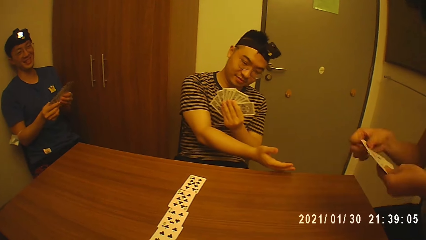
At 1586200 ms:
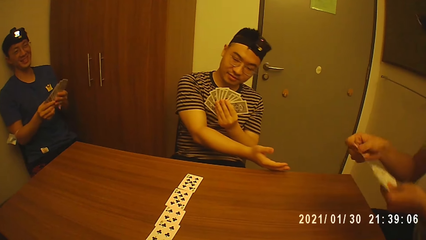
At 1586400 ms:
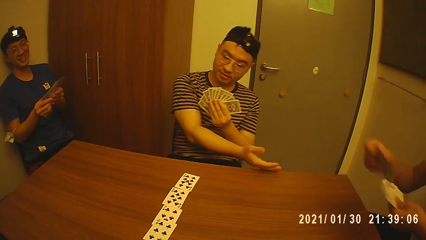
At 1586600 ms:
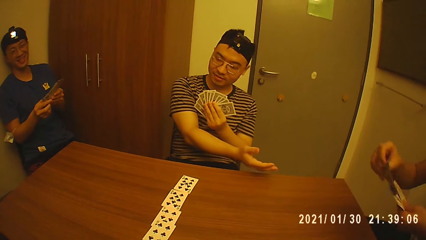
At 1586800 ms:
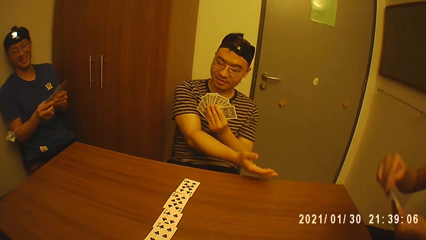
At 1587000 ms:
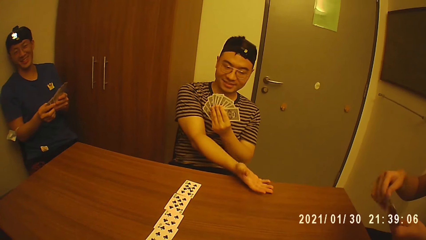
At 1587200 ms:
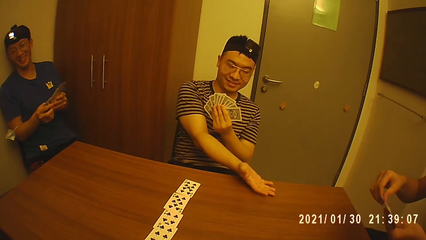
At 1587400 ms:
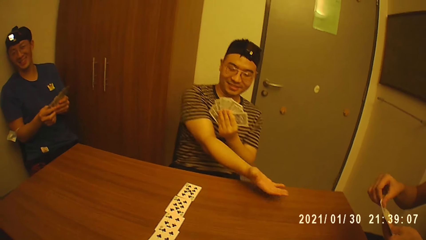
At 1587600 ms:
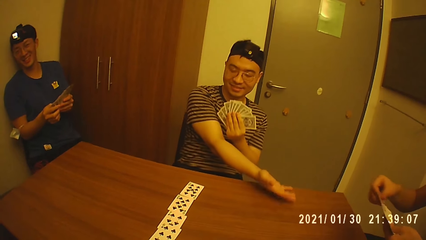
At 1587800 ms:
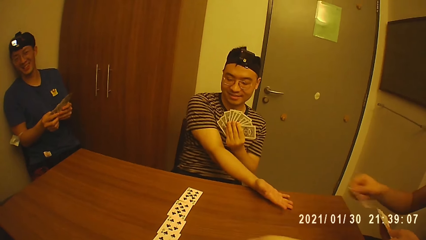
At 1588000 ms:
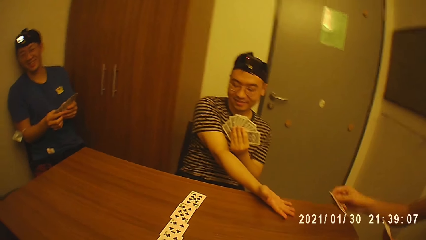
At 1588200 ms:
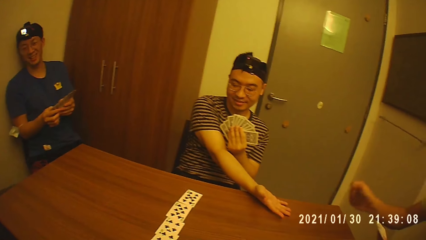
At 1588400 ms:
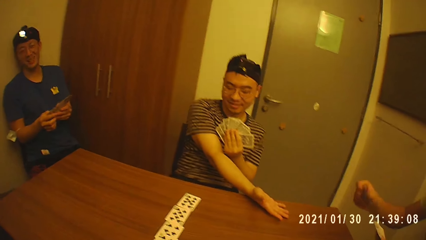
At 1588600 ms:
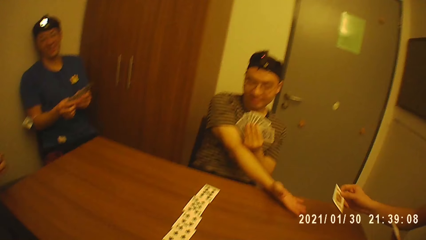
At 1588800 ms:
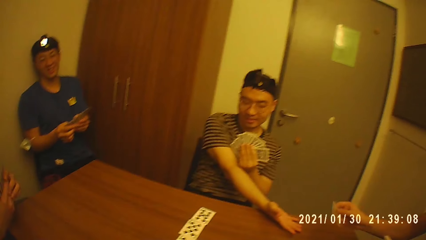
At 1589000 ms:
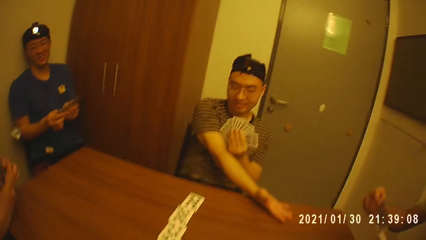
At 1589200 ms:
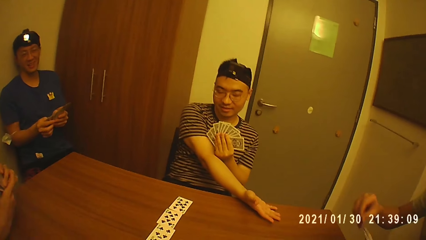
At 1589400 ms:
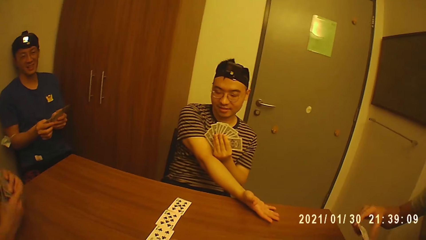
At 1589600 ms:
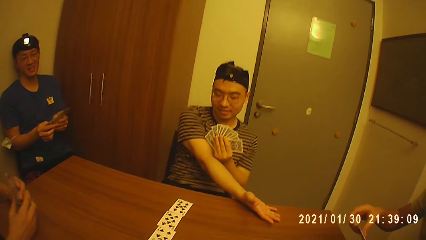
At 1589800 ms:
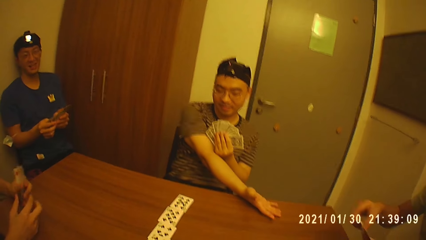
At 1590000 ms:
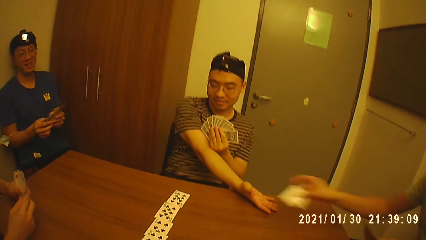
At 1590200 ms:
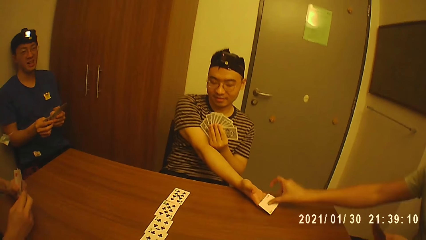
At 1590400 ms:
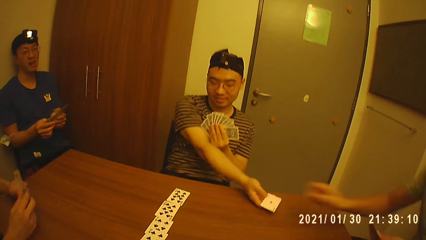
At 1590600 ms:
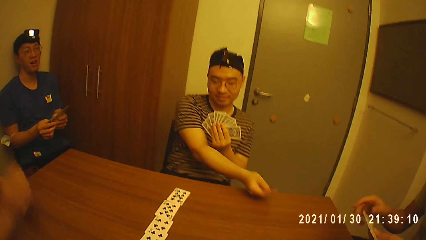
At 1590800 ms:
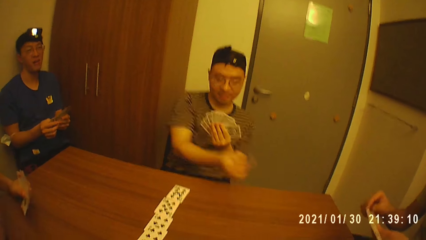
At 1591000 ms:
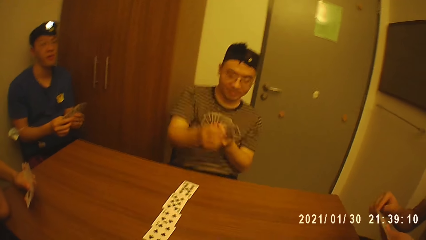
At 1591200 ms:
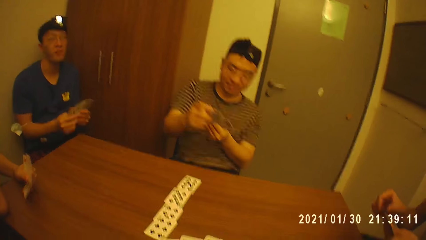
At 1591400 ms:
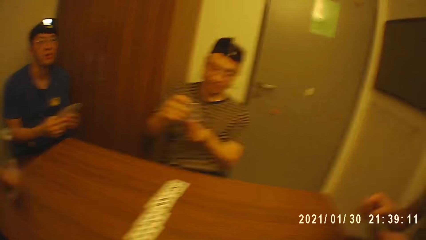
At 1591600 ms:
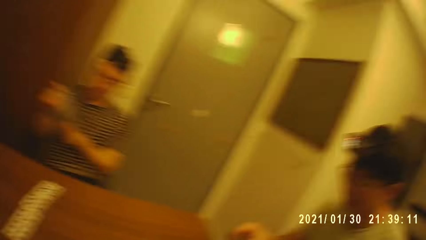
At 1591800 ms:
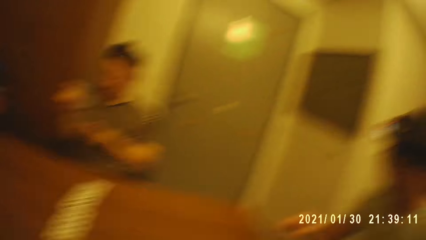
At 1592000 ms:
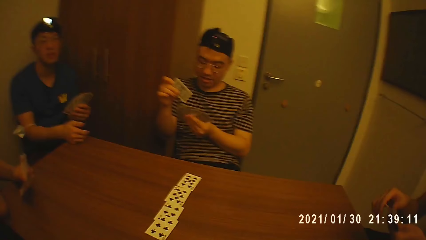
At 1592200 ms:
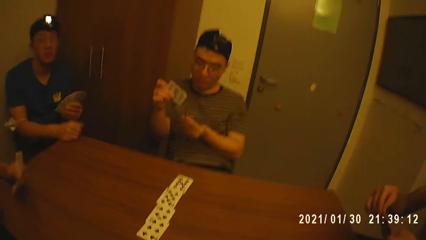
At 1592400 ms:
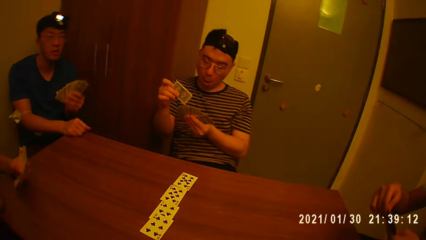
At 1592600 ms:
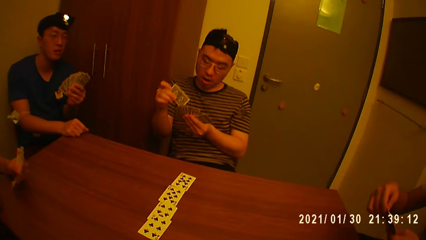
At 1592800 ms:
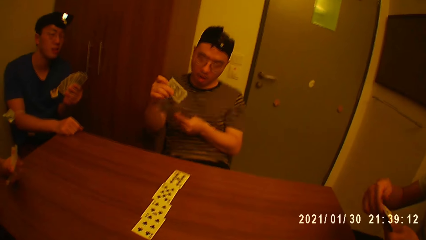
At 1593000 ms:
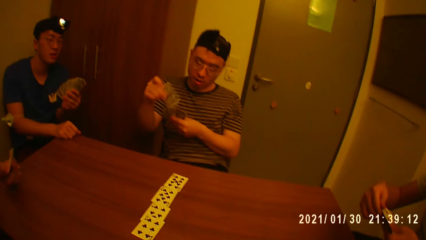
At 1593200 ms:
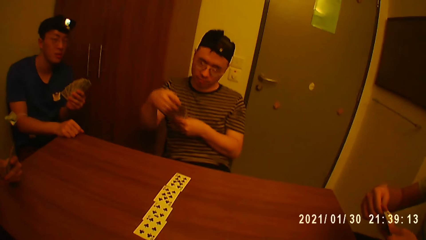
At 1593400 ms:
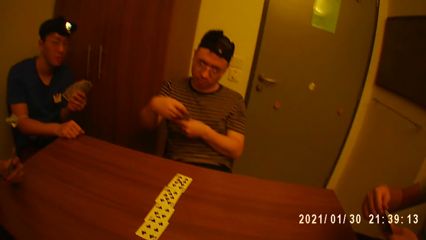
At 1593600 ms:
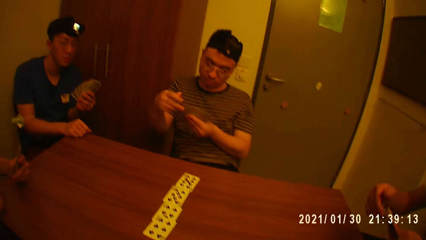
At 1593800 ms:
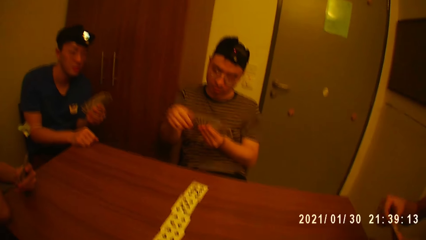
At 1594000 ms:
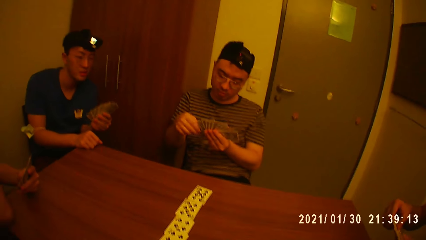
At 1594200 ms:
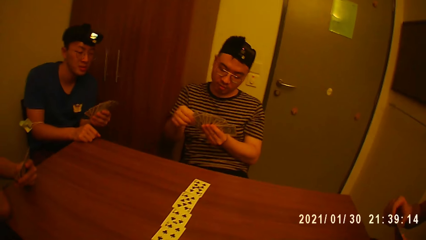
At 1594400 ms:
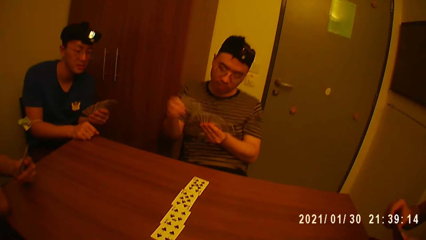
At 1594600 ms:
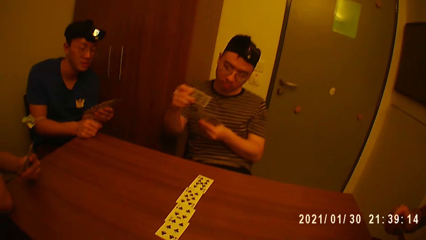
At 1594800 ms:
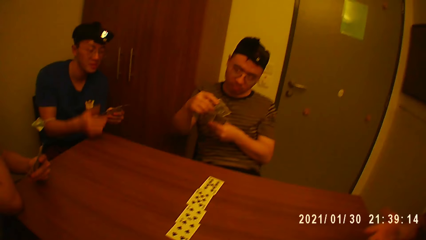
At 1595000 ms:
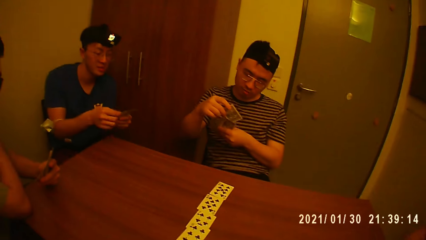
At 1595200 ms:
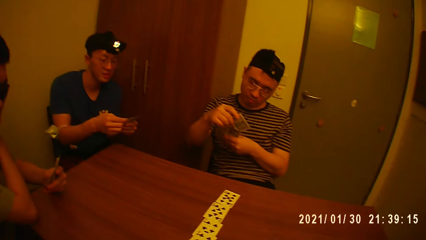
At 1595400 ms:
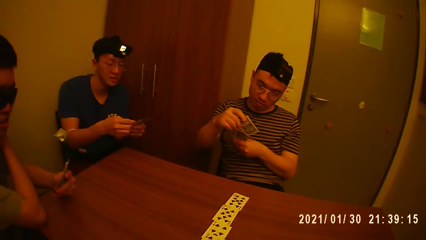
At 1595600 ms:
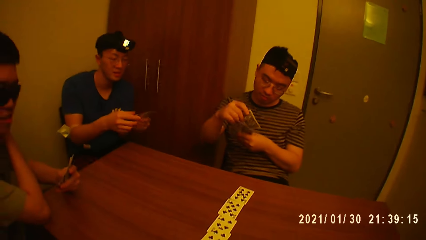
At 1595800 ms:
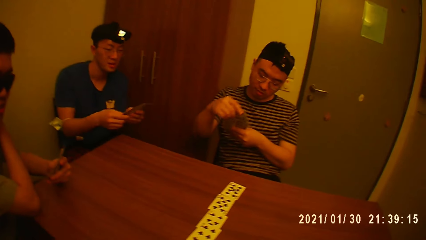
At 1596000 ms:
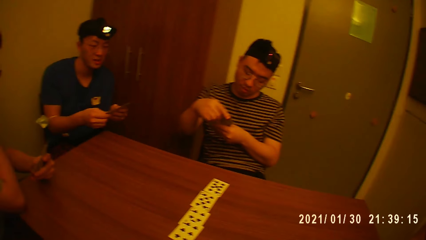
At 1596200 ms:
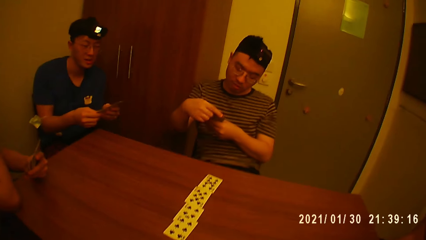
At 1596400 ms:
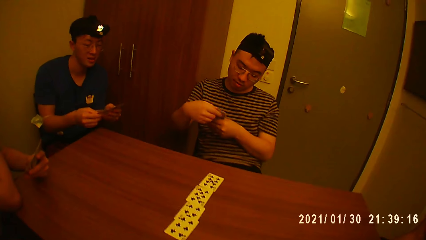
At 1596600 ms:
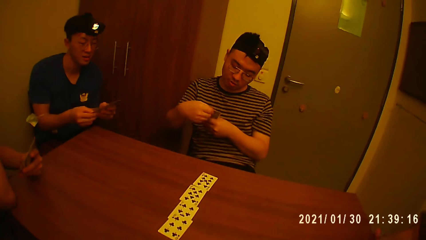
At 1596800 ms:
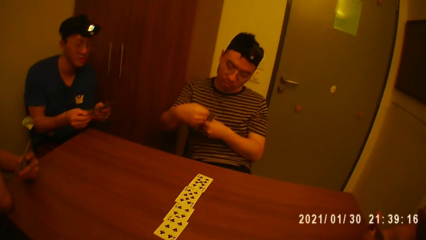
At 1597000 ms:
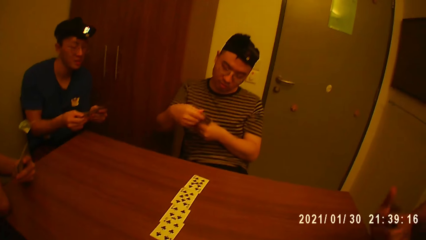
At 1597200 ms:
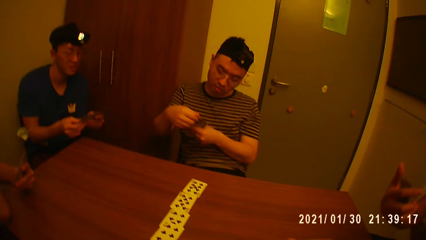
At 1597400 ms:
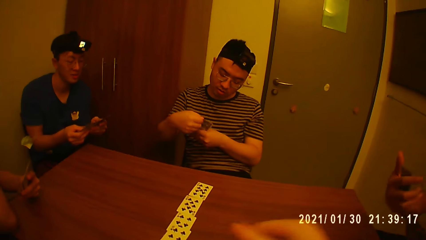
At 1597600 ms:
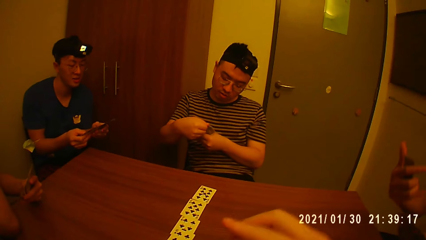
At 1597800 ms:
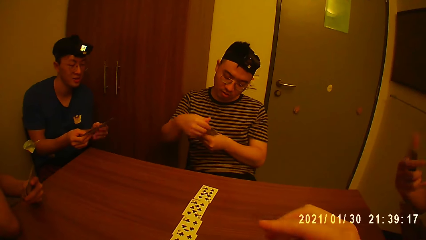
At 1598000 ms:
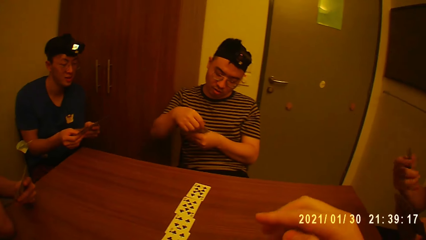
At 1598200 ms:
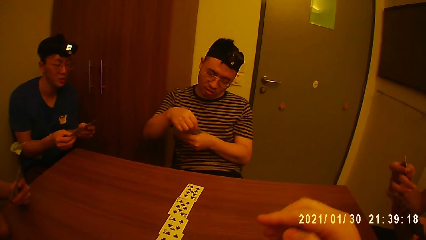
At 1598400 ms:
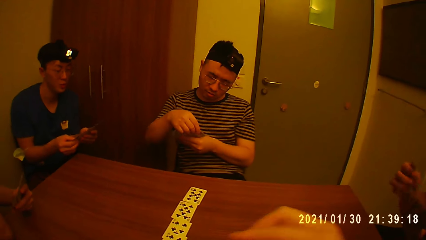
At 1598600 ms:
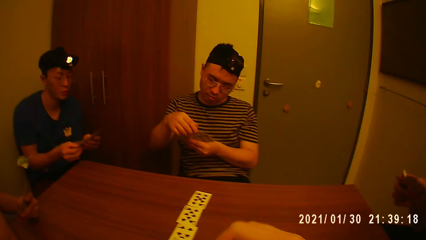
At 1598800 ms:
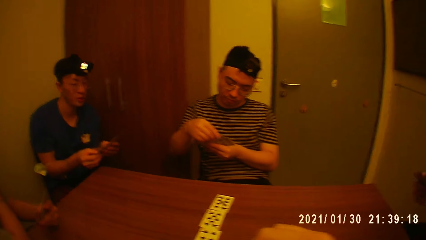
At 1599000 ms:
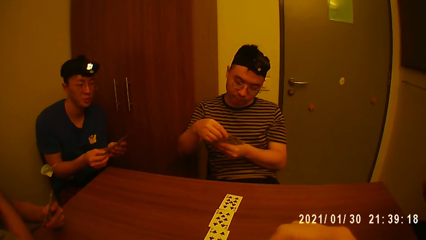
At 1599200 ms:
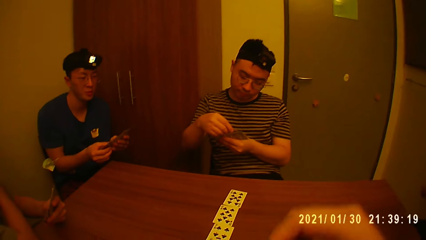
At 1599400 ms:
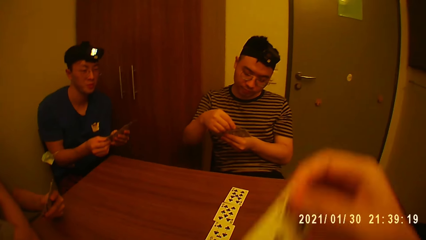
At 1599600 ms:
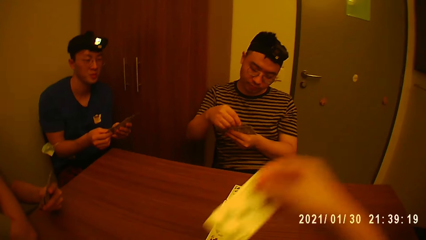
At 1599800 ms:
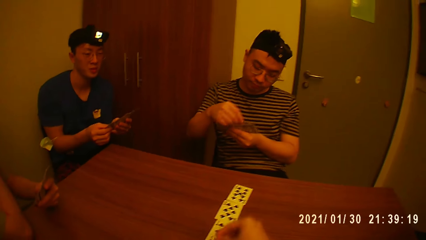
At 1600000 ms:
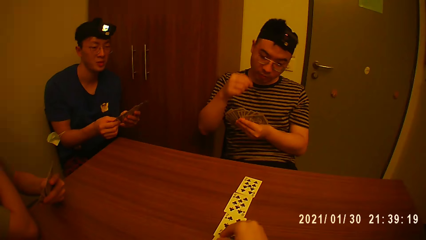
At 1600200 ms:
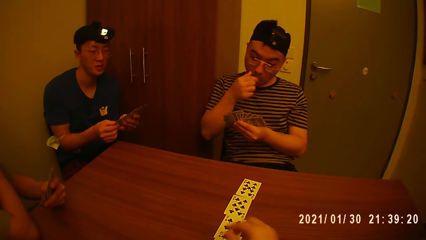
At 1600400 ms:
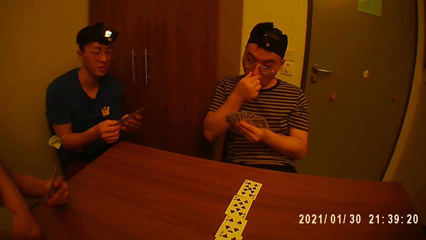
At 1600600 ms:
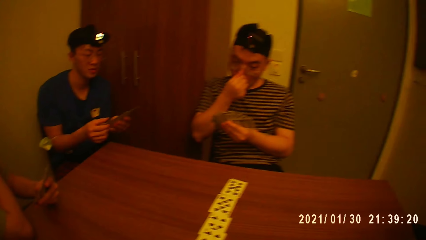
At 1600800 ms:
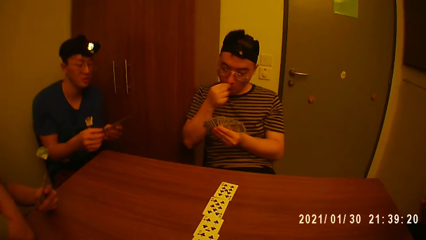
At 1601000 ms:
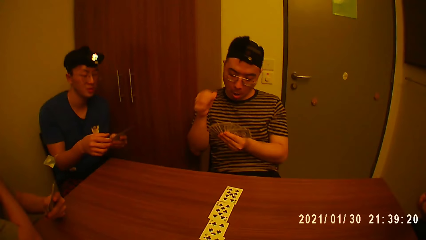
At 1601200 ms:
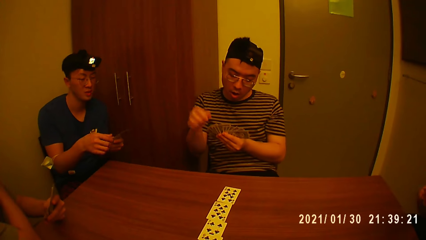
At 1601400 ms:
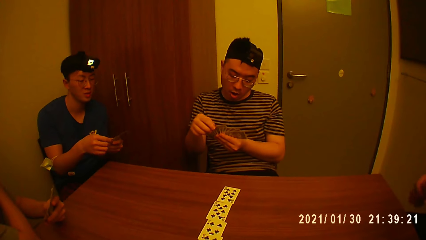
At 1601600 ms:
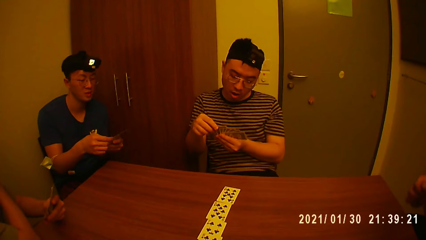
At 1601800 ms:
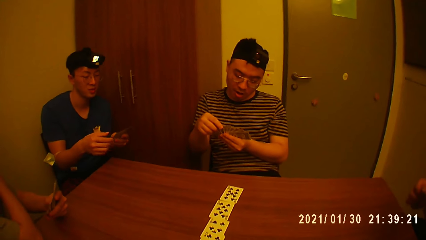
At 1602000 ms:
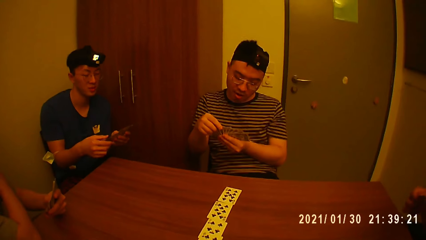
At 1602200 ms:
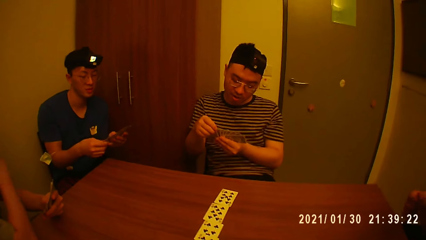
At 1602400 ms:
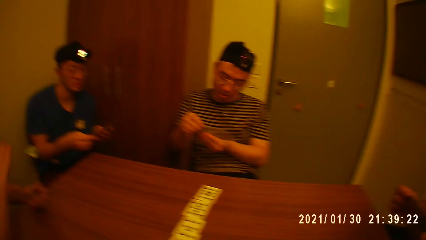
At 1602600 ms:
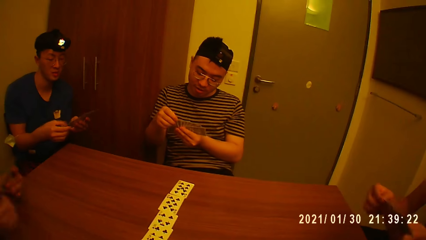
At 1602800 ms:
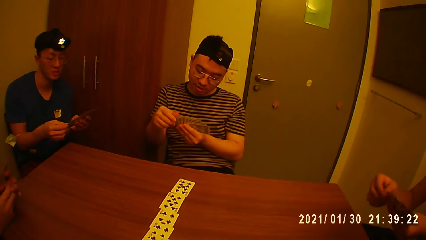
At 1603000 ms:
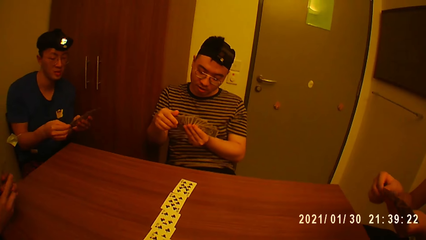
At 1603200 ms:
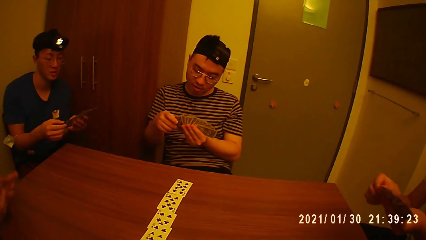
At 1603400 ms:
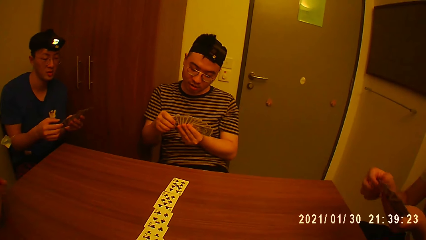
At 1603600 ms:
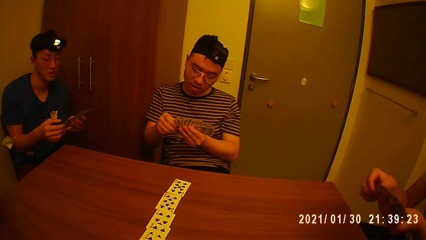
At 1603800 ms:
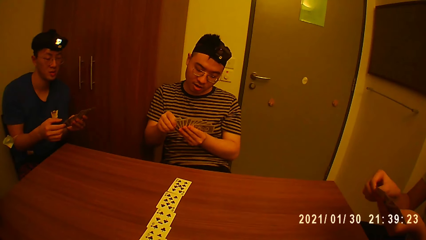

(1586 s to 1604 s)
A man adjusts himself on the chair. Another man stretches the hand. The first man places the card in his left hand with his right hand, picks a card from his left hand with his right hand, and places the card in his left hand with his right hand. A third man places his hands on the table. The first man picks a card from his left hand with his right hand, passes the card to the second man with his right hand, and arranges the cards in his hands. The second man talks to the camera wearer. A fourth man holds the cards in his left hand. The second man places the card in his left hand with his right hand and arranges the cards in his hands. The fourth man holds the cards with both hands. The third man scratches his left shoulder with his right hand. The camera wearer lifts up the hand. He picks a card from his left hand with his right hand and drops the card on the table with his right hand. The second man scratches his nose with his right hand and arranges the cards in his hands. The camera wearer talks to people.
